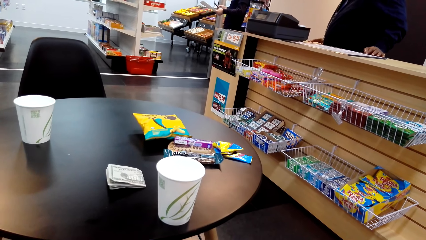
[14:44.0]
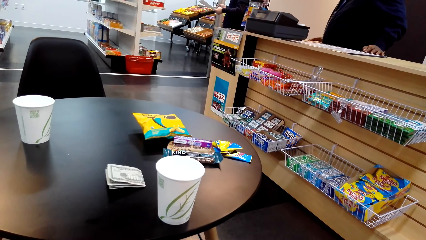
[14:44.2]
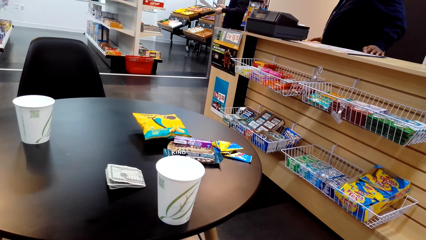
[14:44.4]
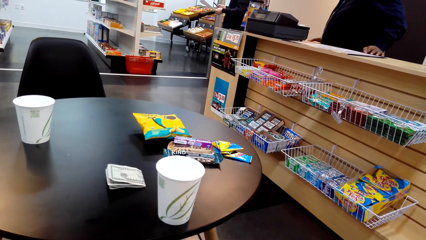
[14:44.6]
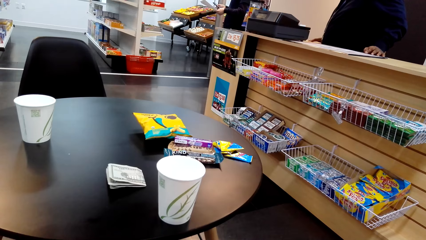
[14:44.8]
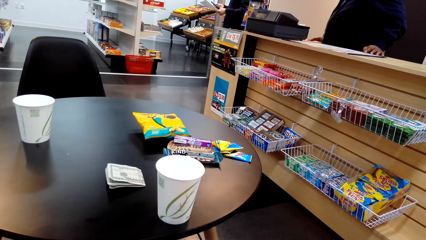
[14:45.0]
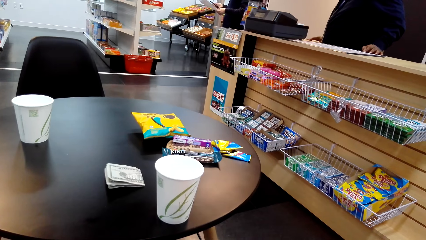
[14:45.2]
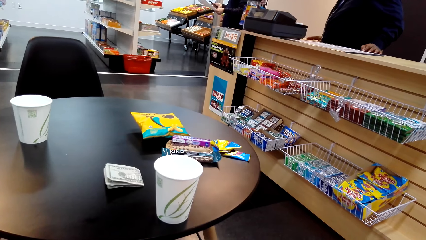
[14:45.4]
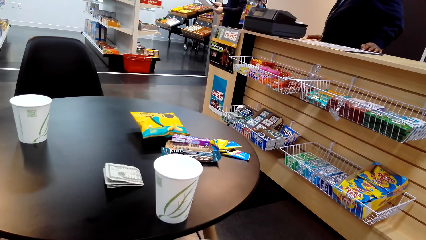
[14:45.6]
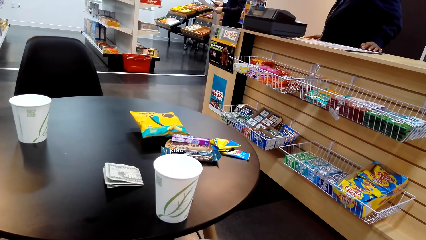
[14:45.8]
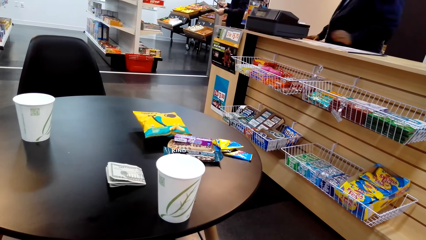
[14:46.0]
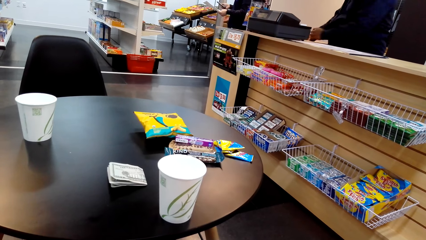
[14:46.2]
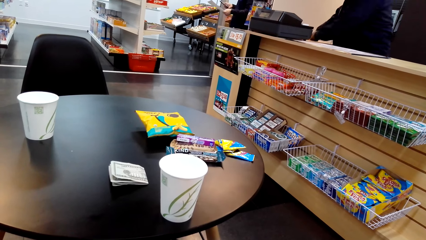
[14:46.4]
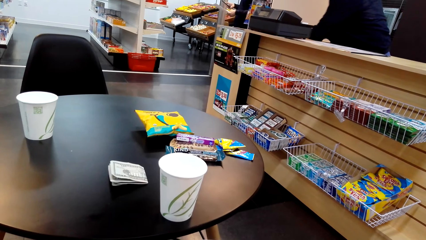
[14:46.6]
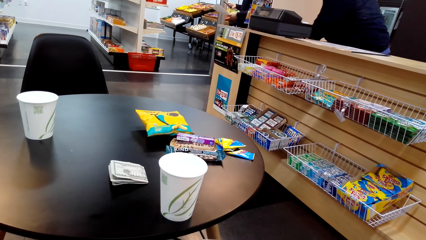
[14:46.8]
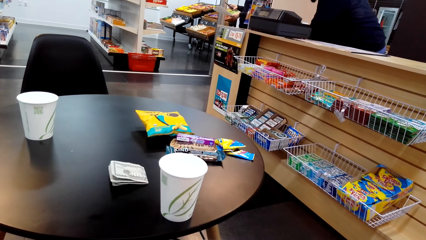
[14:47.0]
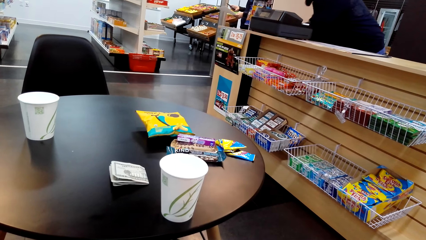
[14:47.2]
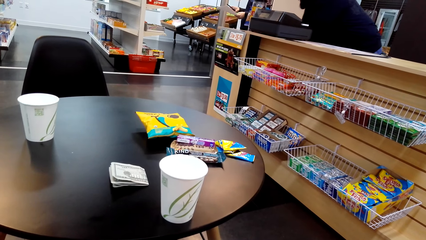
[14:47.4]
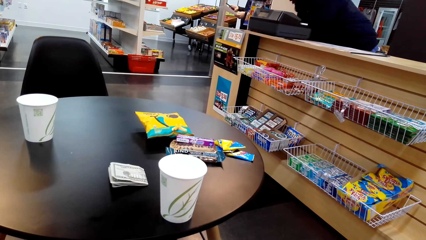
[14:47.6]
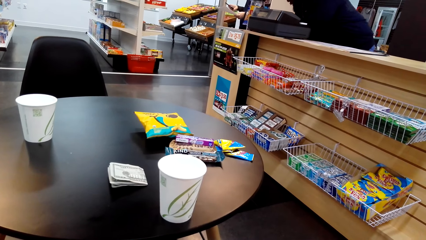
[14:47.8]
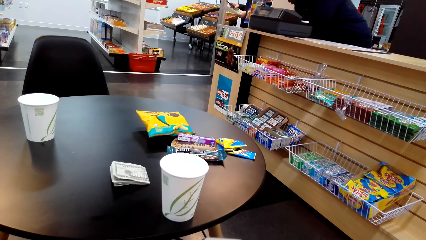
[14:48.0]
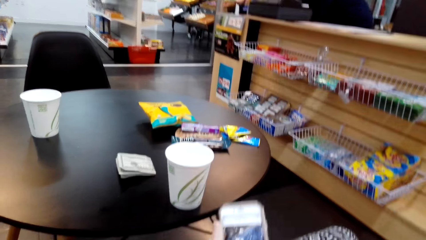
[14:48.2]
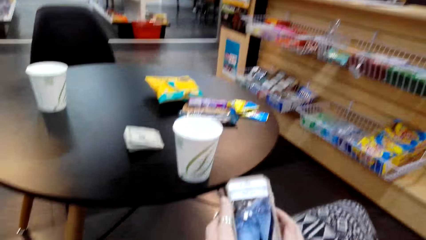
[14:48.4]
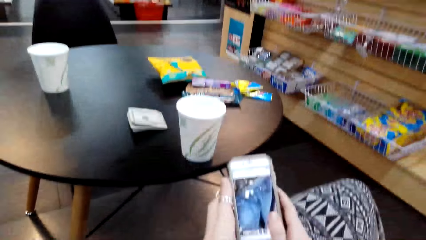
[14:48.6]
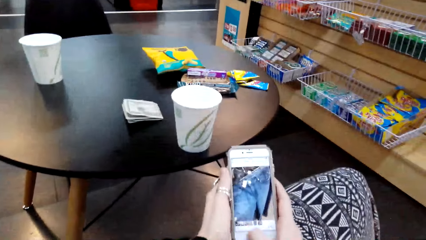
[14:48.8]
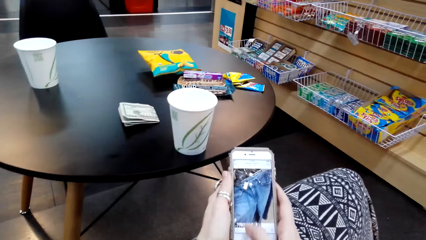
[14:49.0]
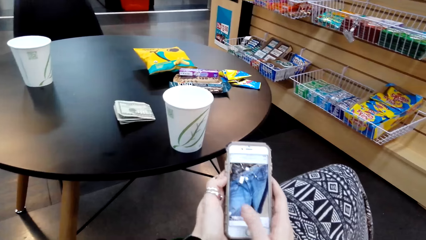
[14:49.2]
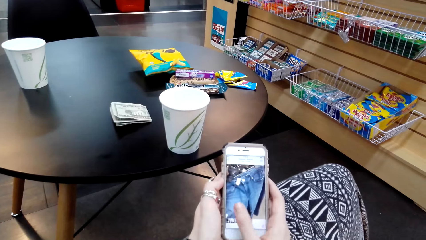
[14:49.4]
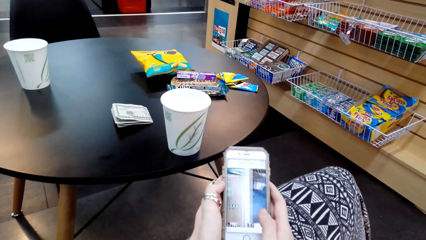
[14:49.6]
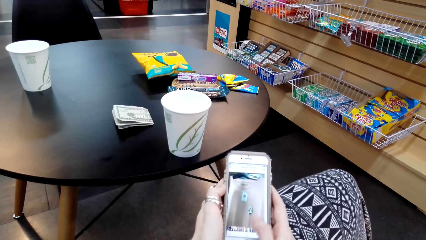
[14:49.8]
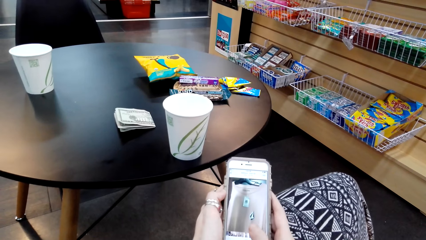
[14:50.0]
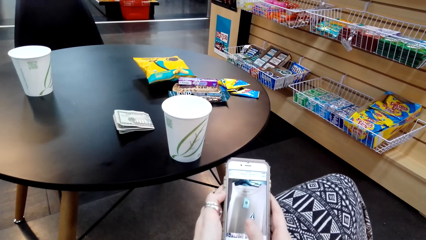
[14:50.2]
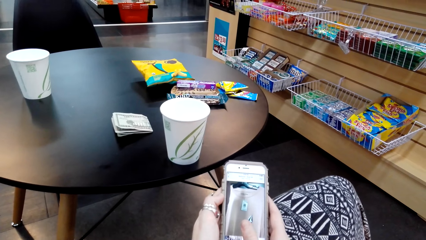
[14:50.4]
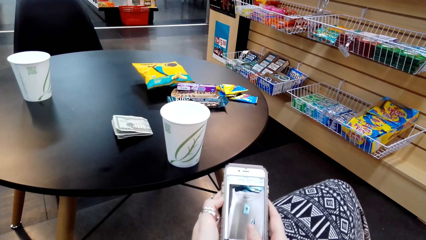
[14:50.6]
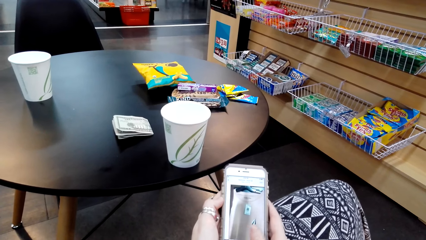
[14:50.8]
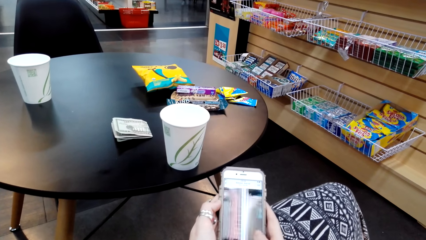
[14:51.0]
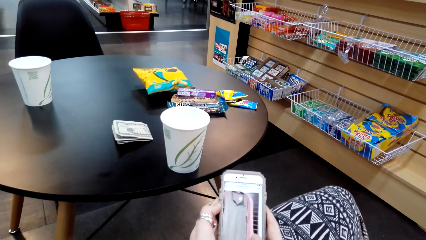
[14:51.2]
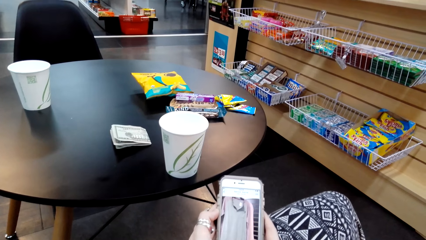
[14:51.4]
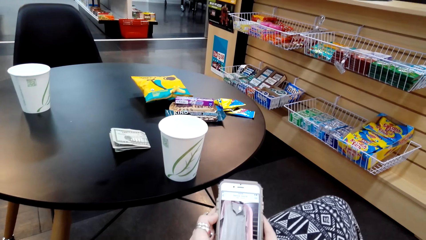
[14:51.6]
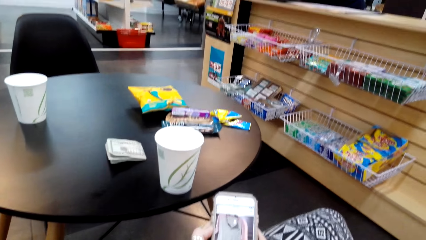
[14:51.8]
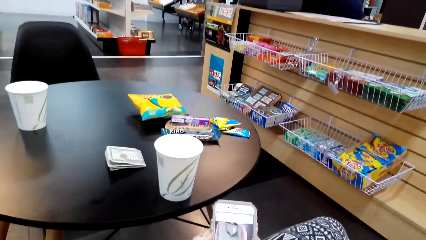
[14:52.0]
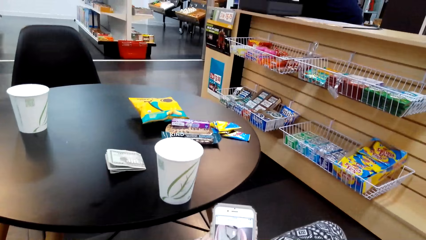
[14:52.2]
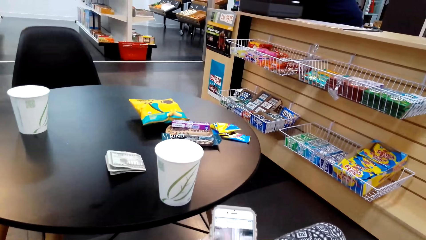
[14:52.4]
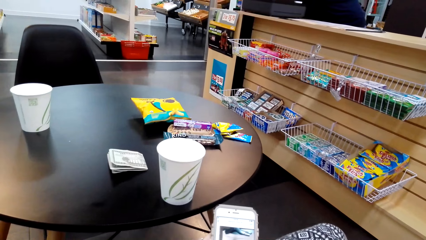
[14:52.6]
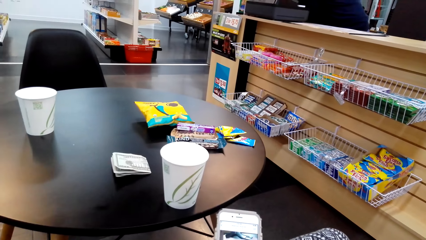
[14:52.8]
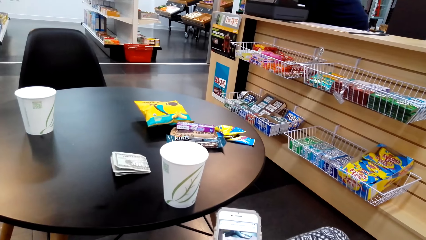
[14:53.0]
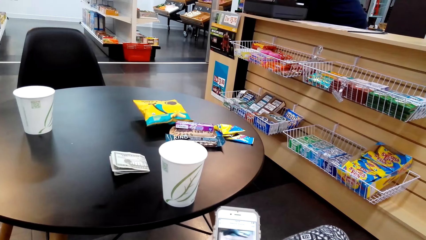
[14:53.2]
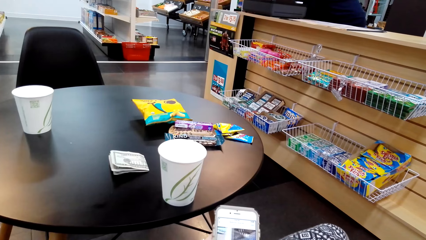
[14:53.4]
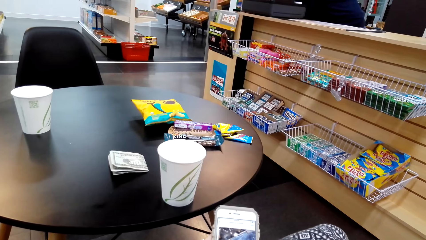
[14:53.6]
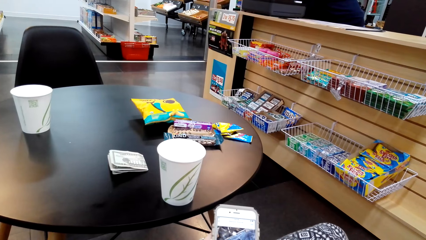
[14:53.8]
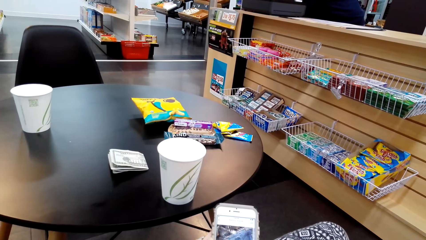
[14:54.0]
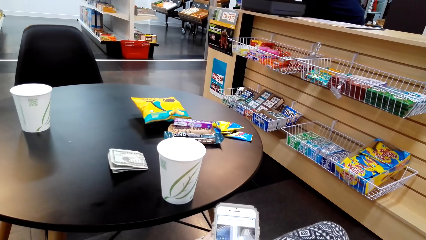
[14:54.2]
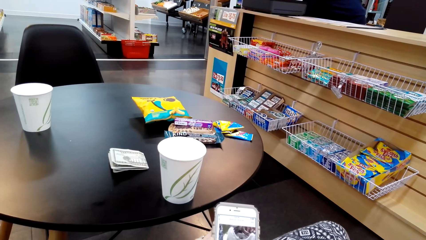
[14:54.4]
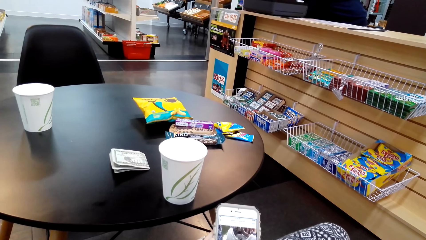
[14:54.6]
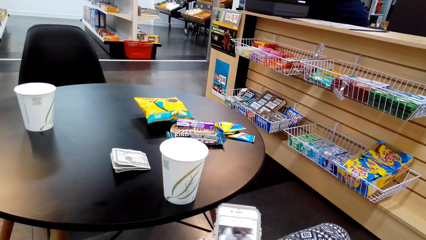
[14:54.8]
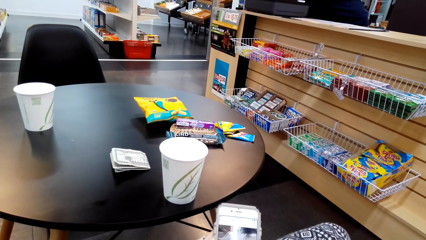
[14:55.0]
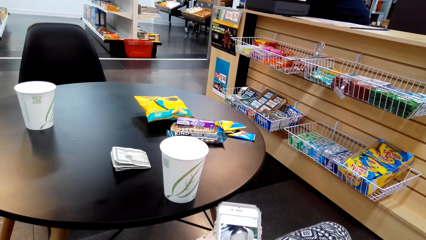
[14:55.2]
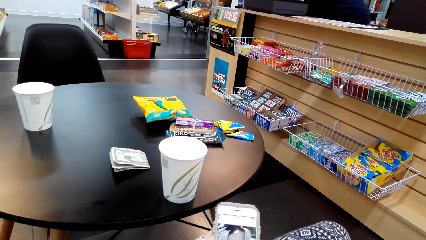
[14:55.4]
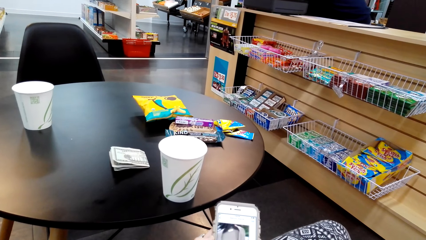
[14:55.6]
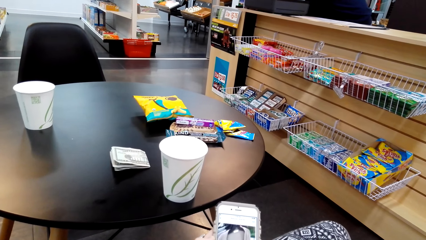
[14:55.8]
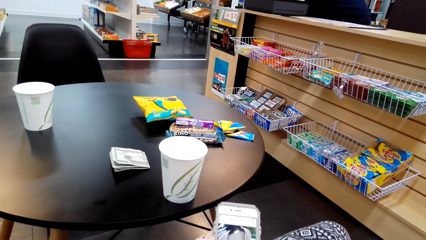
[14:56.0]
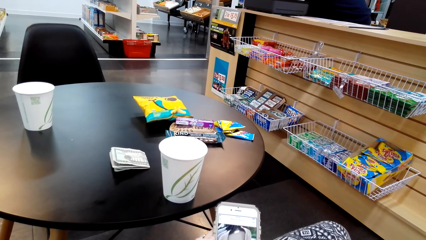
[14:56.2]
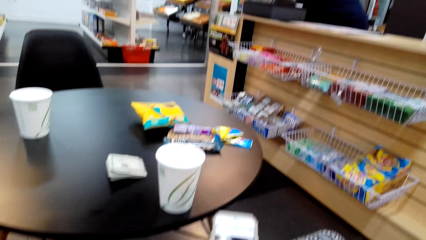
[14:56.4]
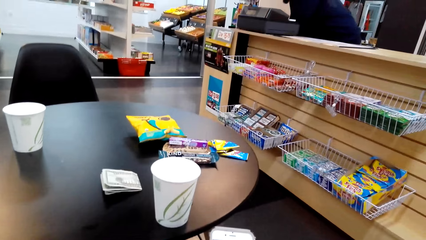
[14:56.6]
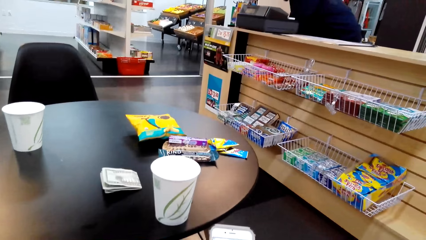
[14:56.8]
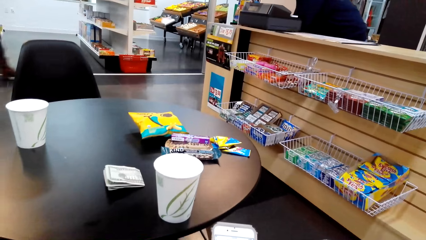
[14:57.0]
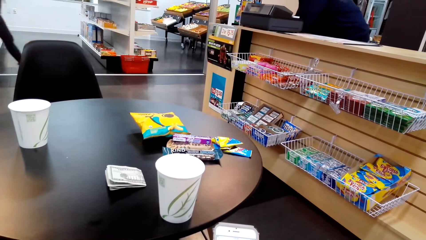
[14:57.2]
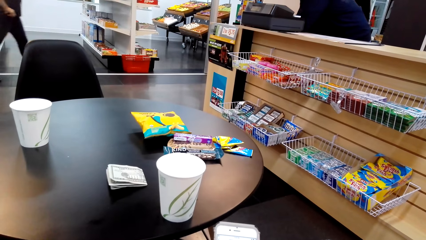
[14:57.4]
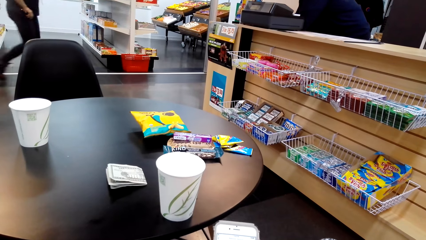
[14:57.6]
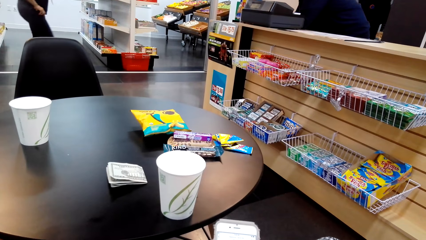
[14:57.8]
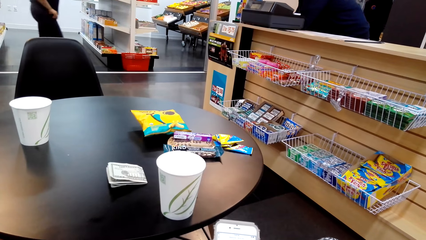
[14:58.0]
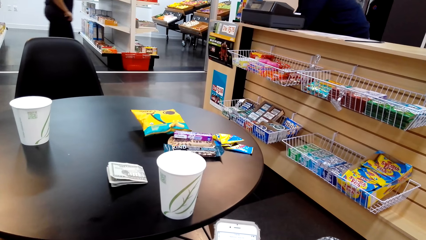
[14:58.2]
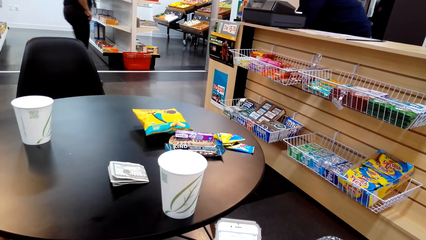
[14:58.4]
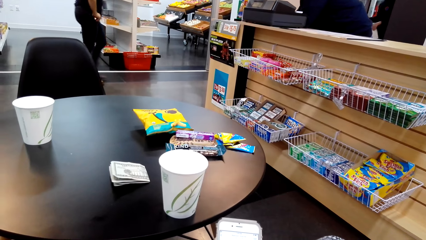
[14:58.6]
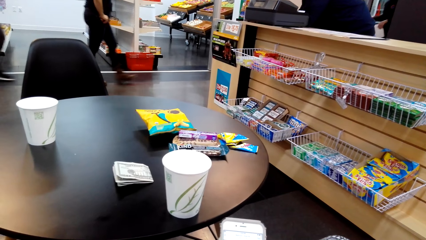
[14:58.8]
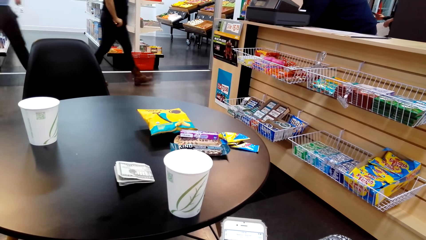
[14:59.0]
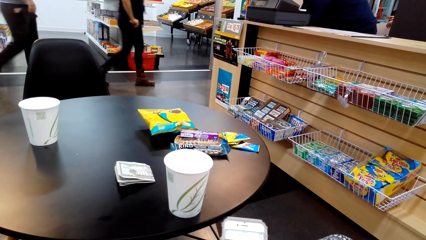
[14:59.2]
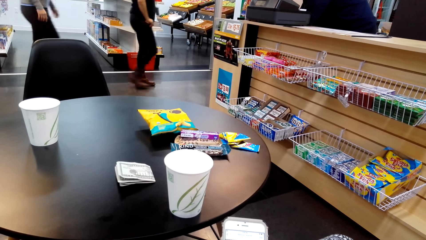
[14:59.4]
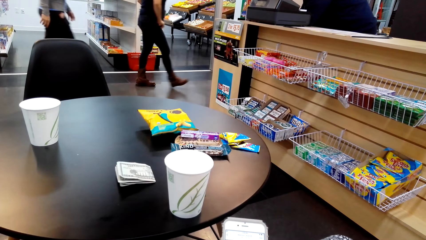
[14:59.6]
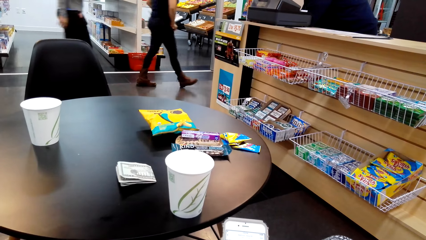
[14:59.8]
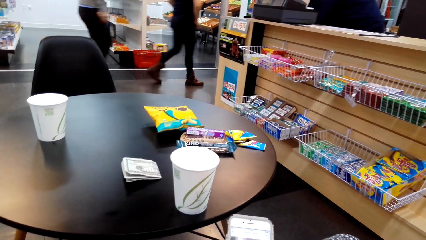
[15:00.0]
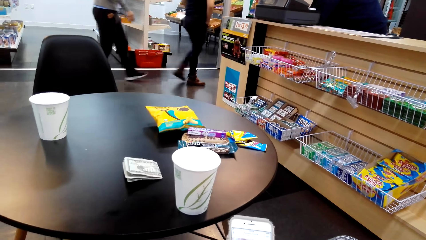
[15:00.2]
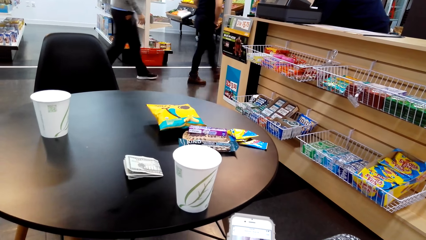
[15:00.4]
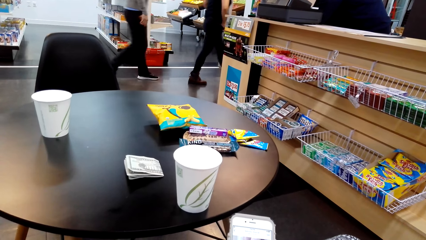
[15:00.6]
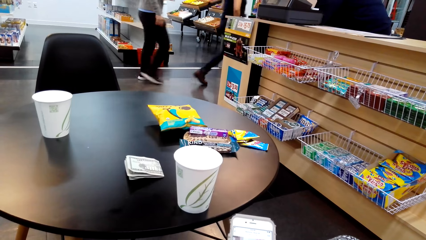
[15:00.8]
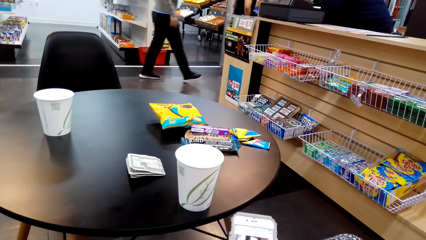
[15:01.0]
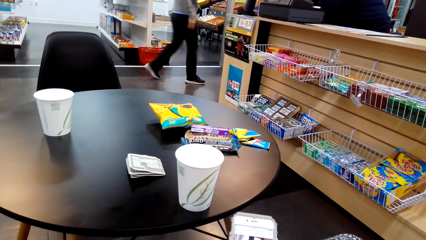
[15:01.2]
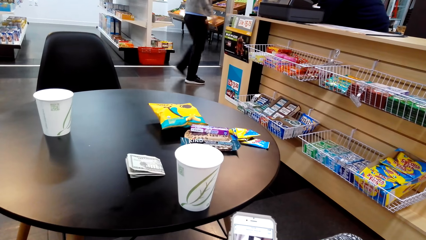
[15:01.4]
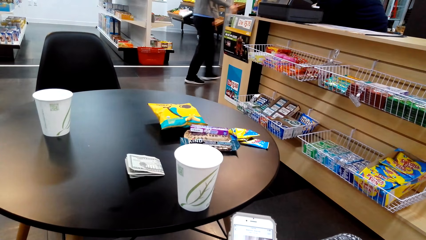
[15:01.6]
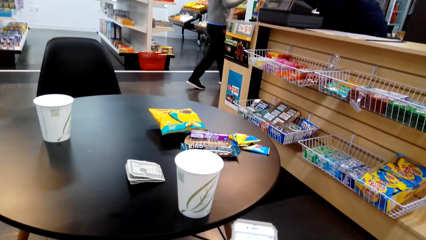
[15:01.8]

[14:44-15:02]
The person bends at the counter. The camera wearer operates the cellphone. They press the phone. Another person walks in the supermarket, and another person walks in the supermarket.
